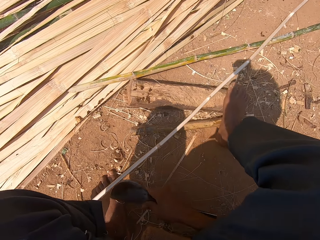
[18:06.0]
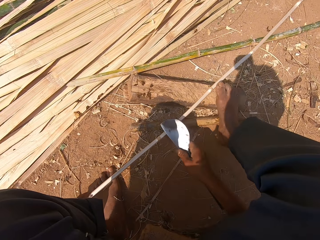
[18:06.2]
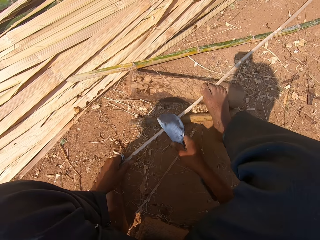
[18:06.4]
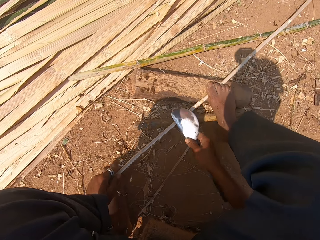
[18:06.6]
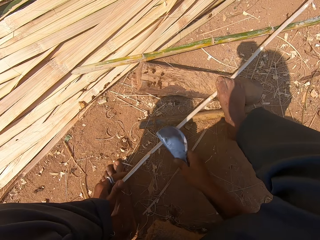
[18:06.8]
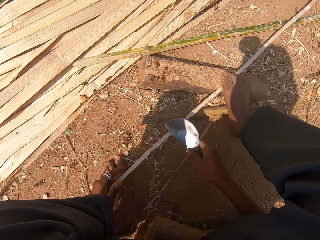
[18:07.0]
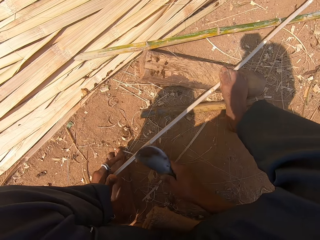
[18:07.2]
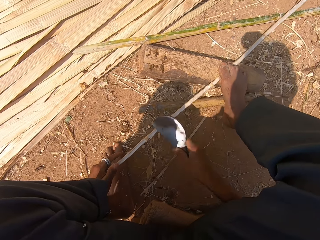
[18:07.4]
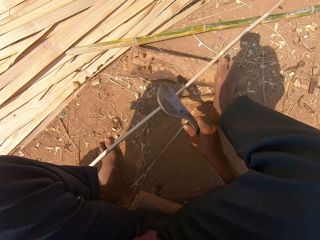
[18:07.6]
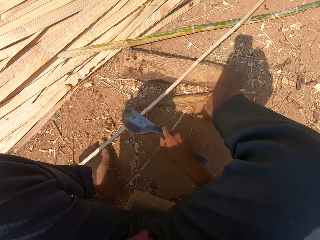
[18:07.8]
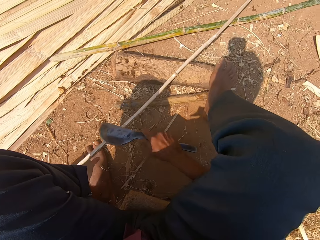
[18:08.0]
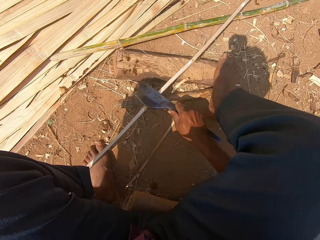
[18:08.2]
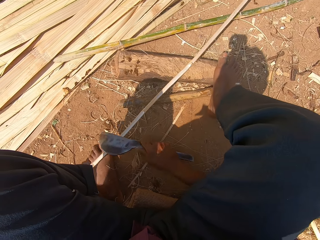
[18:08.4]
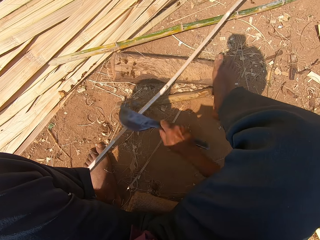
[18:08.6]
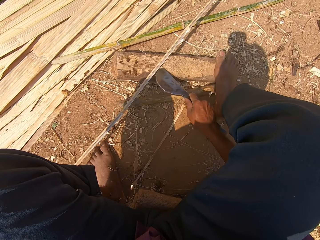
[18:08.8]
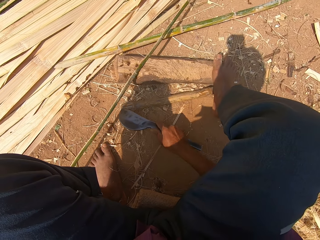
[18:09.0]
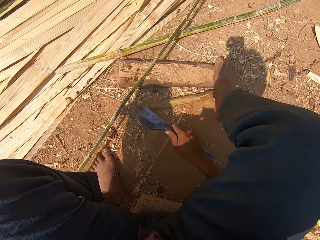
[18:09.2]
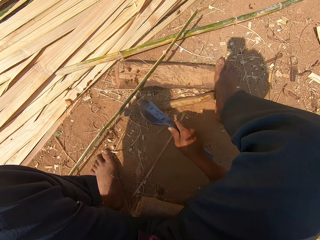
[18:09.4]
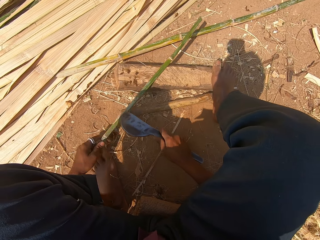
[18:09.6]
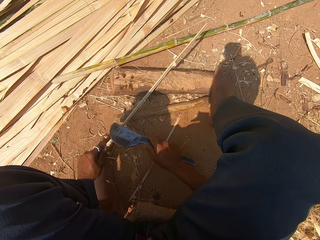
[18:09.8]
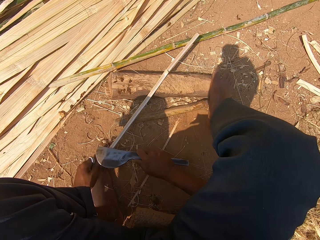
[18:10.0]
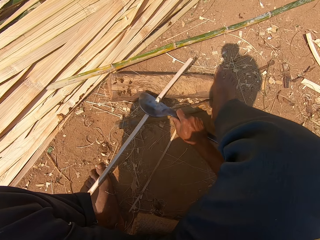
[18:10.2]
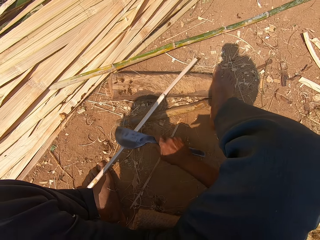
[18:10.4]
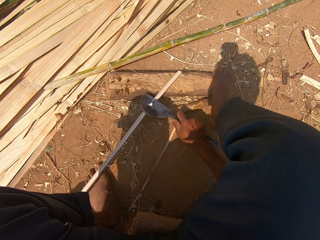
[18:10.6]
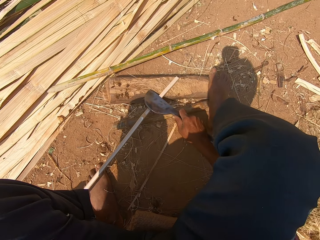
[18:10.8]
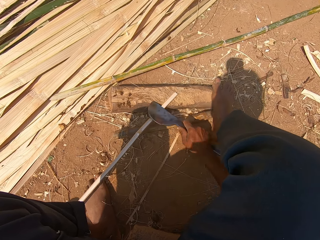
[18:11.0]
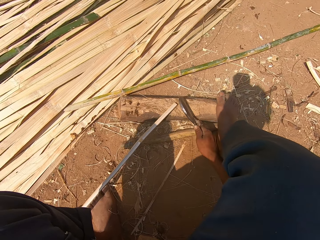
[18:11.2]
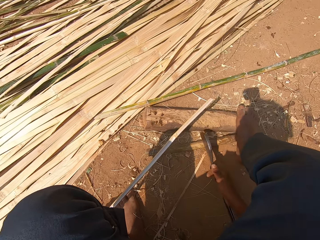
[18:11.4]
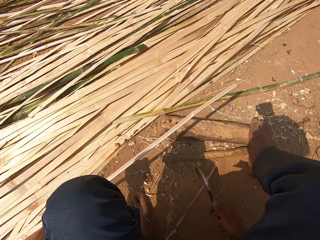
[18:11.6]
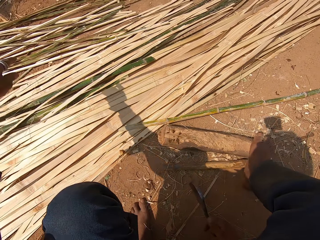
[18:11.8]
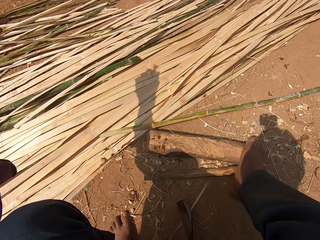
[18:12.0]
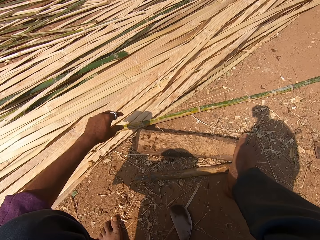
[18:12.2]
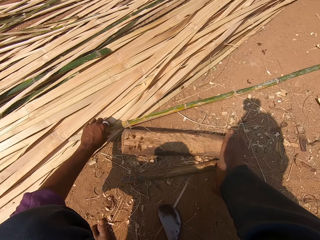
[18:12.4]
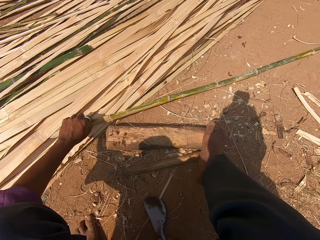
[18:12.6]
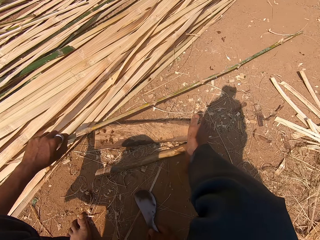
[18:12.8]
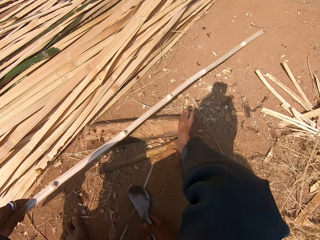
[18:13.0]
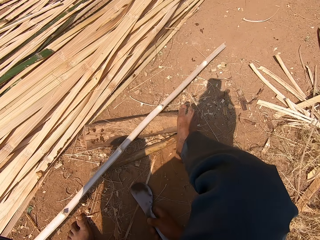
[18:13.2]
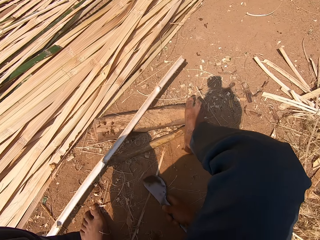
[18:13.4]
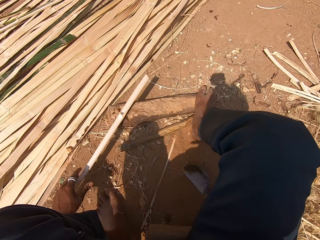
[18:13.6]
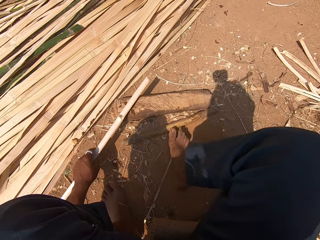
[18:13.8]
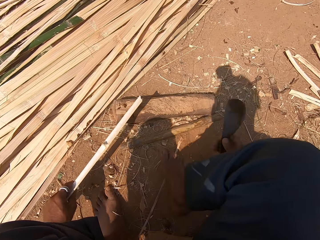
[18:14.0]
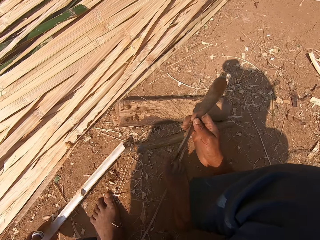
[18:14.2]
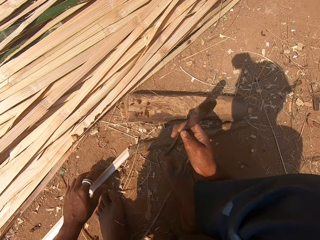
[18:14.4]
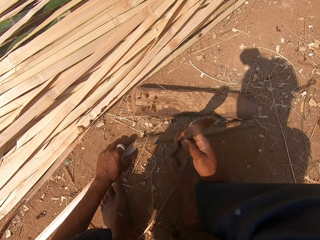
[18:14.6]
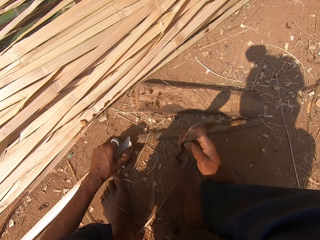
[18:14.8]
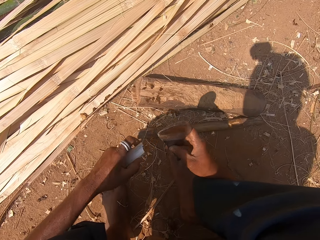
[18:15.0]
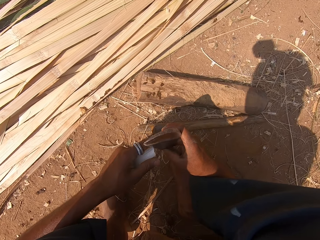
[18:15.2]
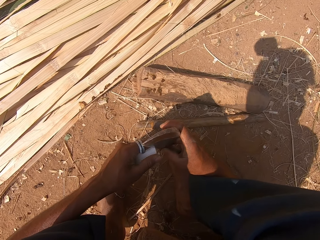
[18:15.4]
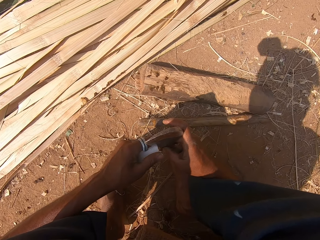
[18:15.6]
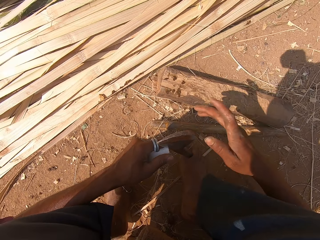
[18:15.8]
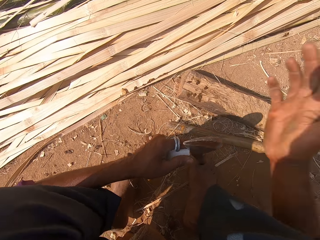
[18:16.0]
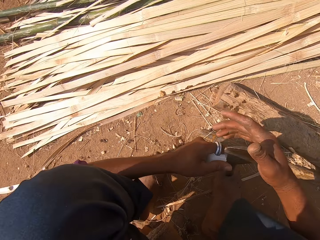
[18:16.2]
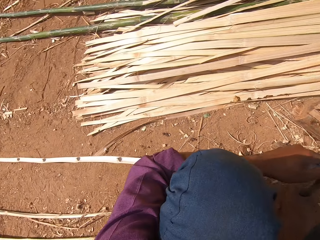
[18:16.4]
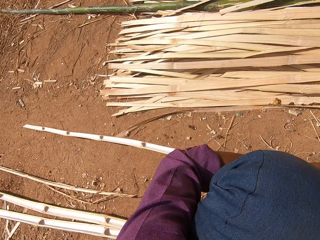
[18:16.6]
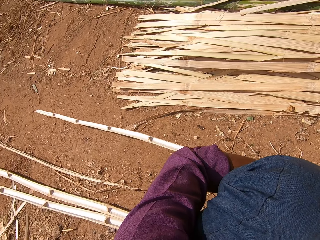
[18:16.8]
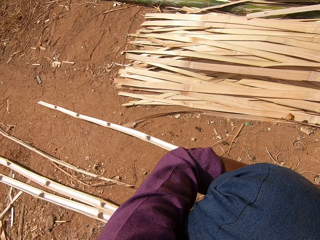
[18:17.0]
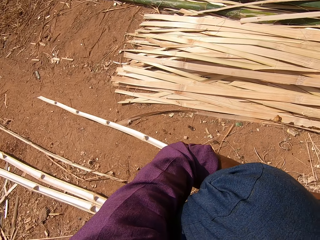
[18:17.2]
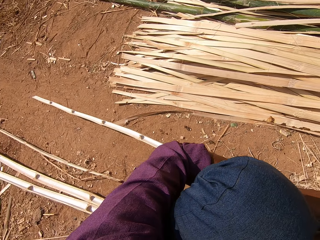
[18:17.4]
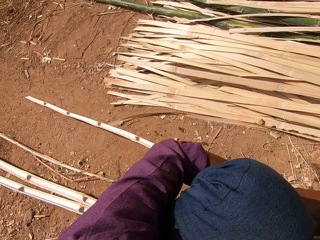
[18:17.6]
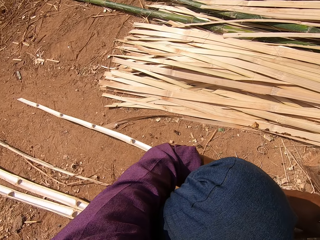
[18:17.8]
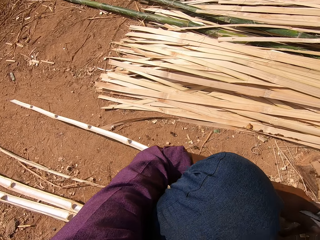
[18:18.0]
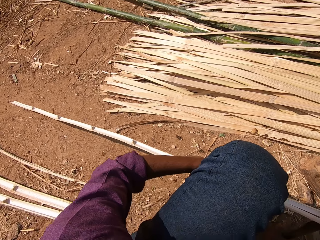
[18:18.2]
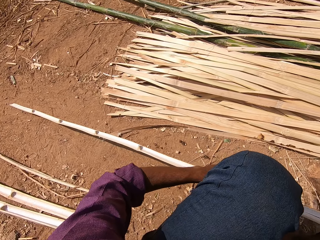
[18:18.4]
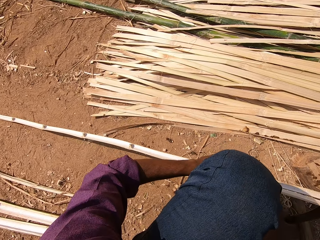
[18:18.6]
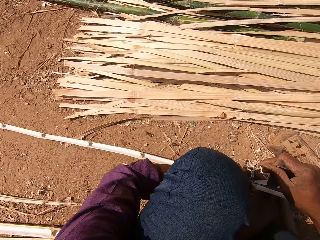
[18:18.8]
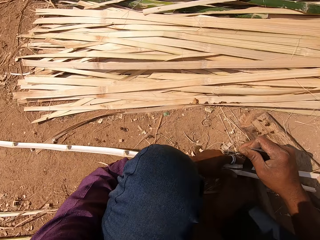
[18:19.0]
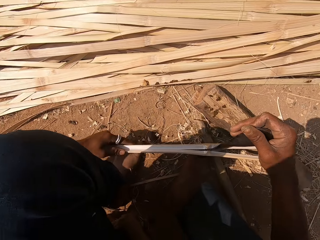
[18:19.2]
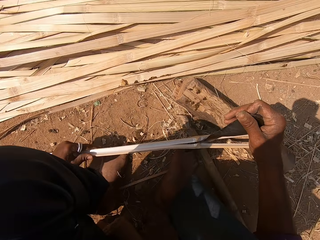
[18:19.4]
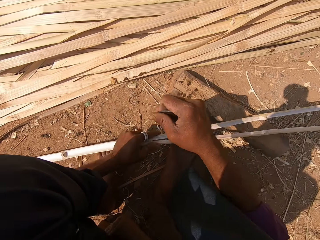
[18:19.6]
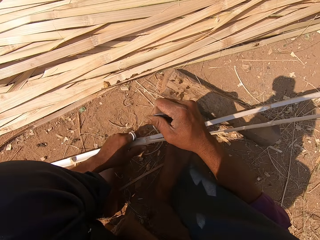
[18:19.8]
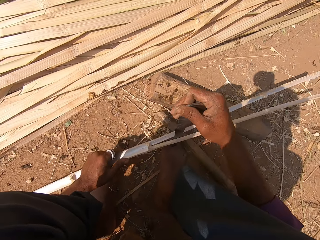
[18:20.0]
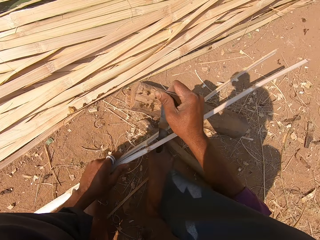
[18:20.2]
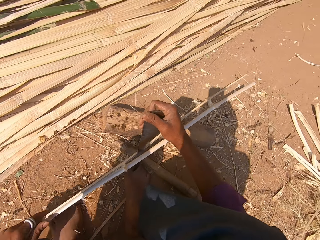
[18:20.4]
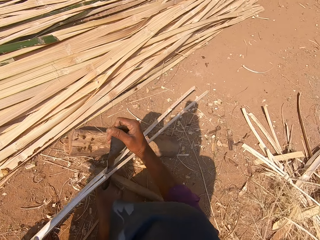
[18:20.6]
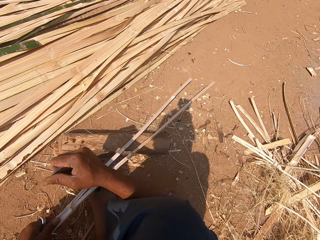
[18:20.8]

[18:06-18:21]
The camera wearer sharpens a bamboo stick. He chops the reed with a sickle. He throws the reed aside. He picks another reed. He holds the bamboo stick. He holds the knife closer to the bamboo stick. He peels the bamboo. He hits the knife with his hand. He cuts the bamboo stick with the knife. He peels the bamboo.

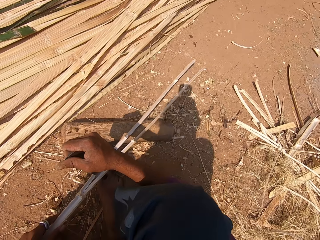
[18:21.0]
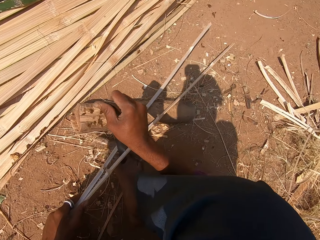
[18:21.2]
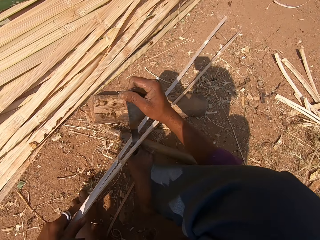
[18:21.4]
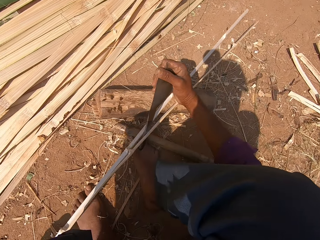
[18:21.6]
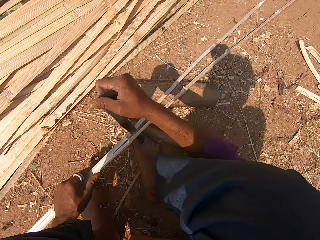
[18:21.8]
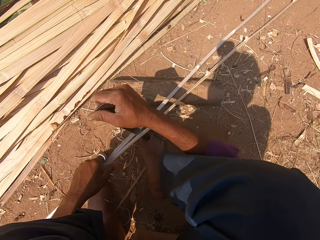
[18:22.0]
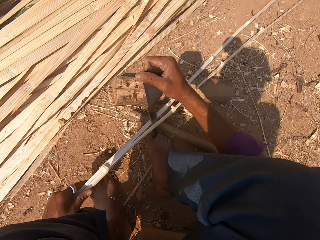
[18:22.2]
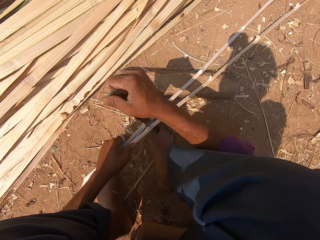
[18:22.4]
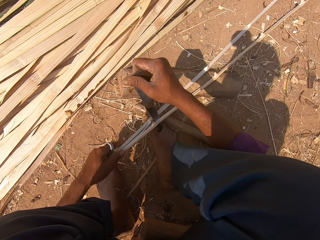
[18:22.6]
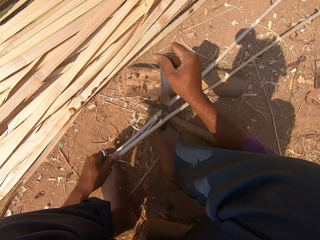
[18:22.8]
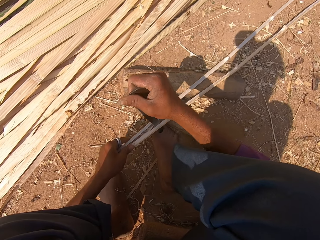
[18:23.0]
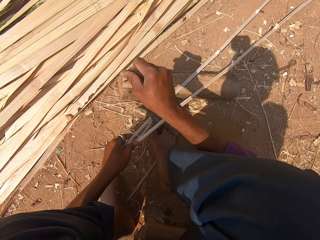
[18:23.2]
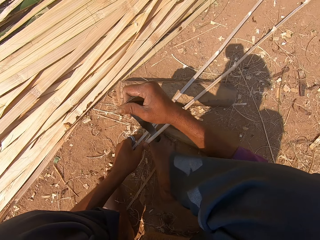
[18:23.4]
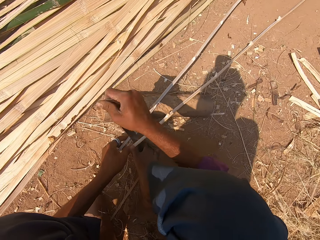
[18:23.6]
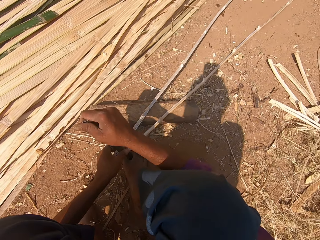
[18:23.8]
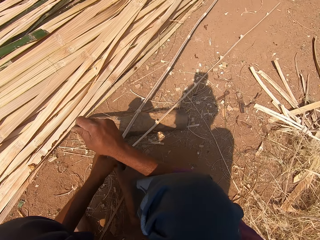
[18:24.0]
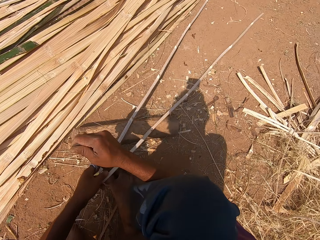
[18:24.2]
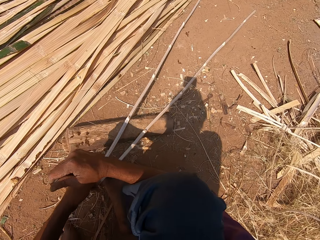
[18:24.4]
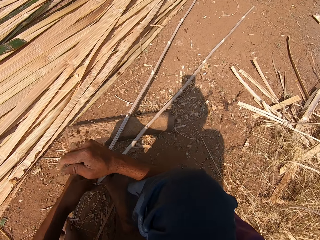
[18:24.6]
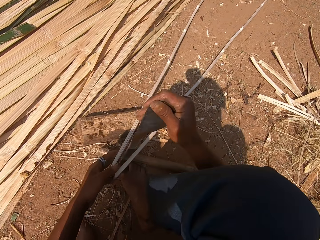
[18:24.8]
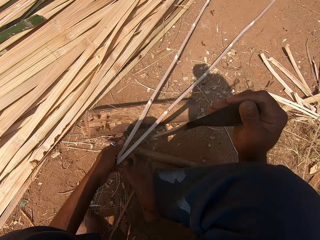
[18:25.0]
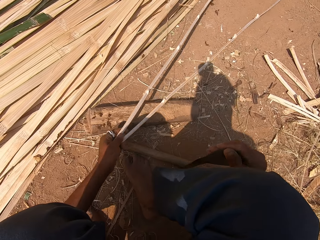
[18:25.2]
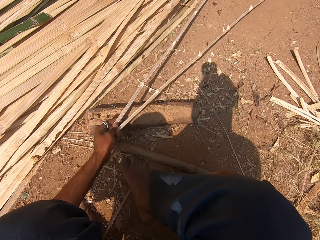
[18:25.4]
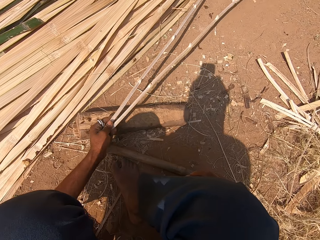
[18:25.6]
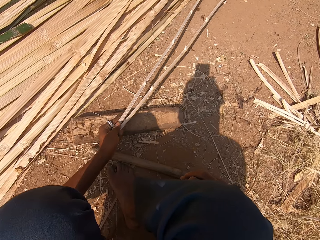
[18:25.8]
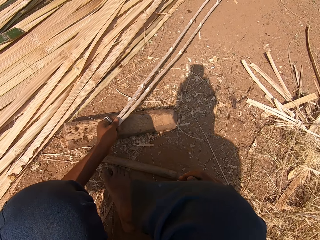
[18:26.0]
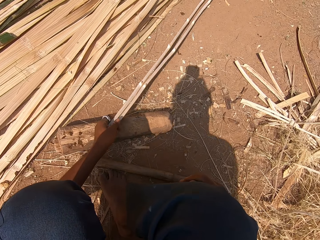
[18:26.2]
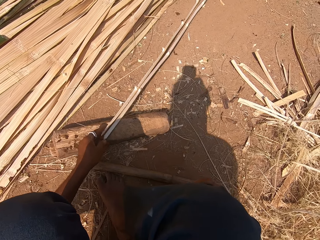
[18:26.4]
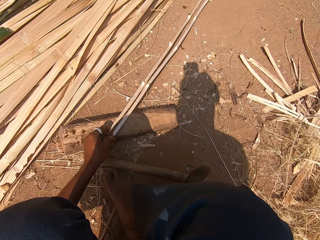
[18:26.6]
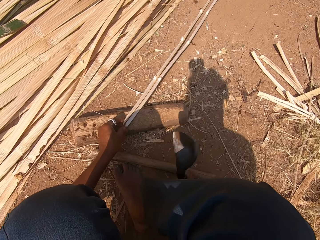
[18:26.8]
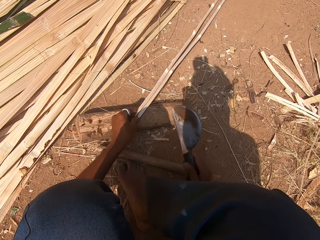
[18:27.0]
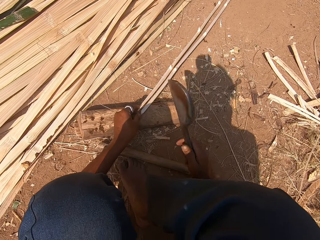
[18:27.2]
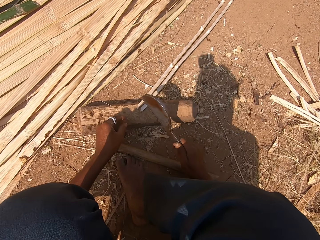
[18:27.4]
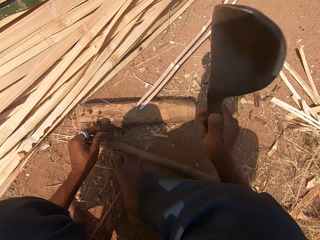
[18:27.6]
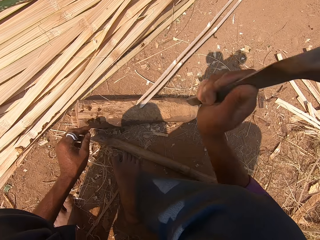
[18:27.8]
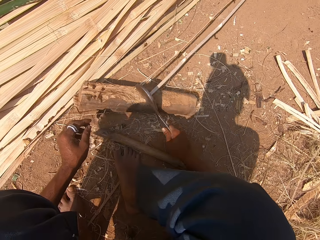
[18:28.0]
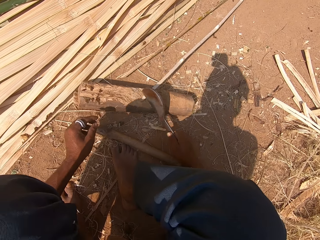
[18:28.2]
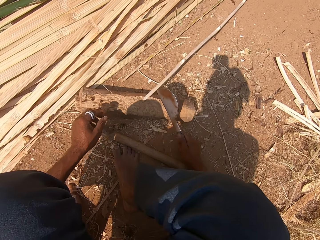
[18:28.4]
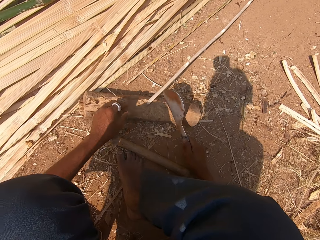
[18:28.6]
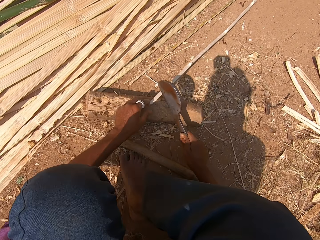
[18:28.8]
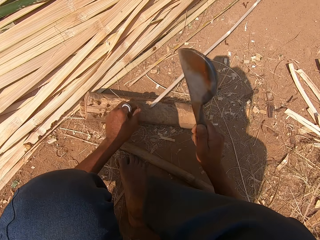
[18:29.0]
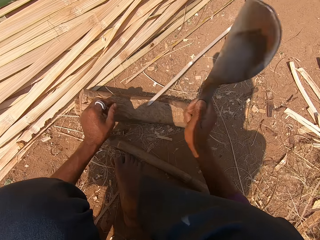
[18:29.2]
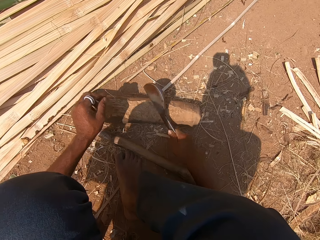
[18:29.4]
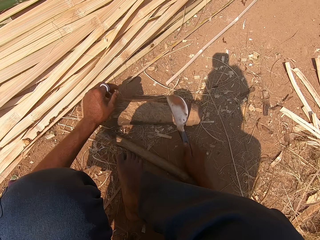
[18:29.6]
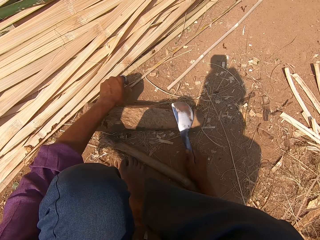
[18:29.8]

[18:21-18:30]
The camera wearer places the bamboo stick on a piece of wood. They cut the bamboo stick with the knife. They pick the bamboo stick.
